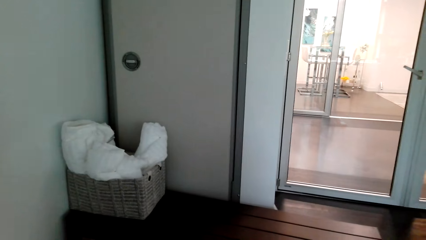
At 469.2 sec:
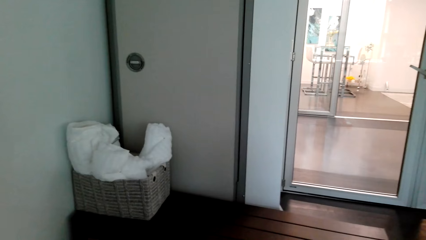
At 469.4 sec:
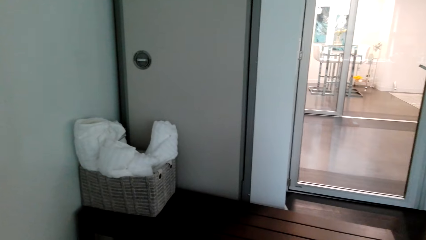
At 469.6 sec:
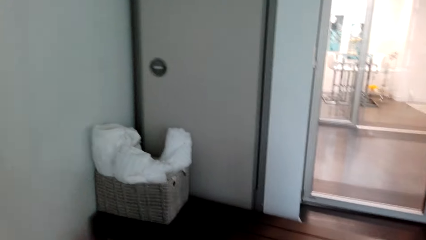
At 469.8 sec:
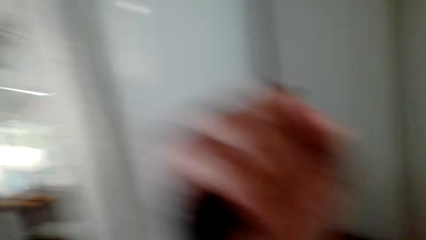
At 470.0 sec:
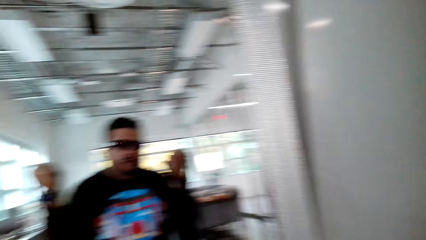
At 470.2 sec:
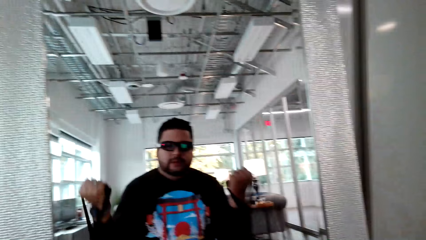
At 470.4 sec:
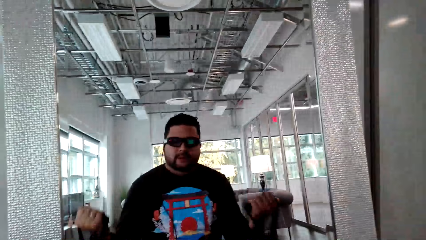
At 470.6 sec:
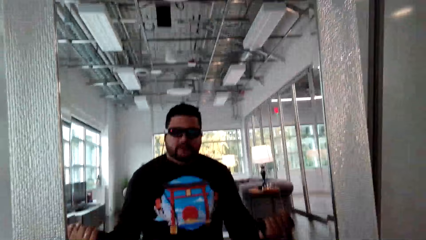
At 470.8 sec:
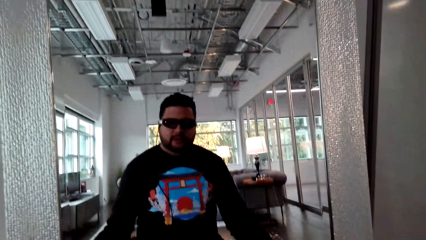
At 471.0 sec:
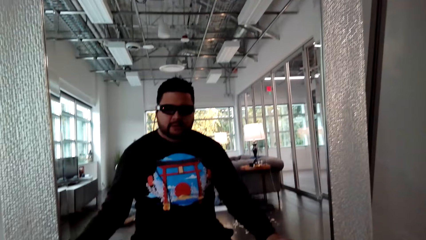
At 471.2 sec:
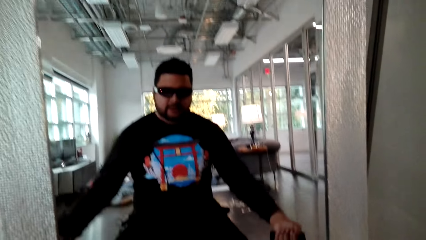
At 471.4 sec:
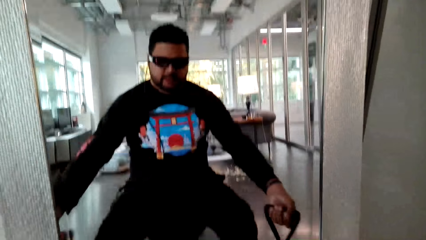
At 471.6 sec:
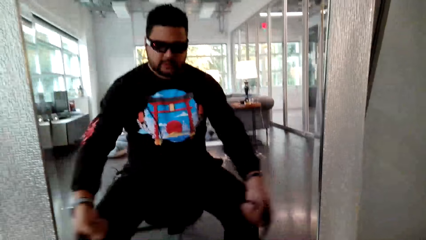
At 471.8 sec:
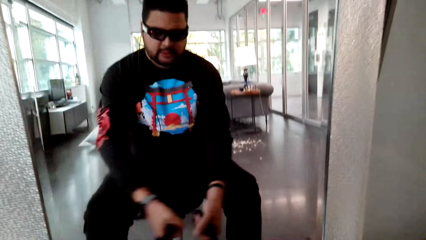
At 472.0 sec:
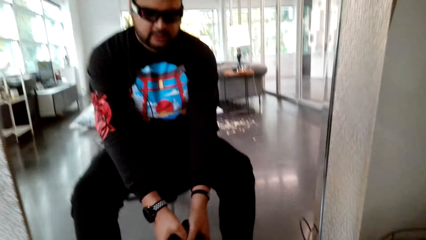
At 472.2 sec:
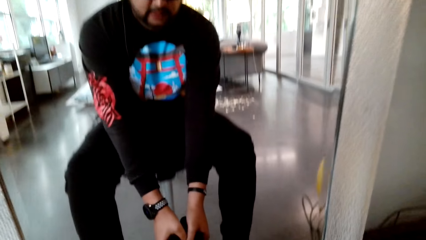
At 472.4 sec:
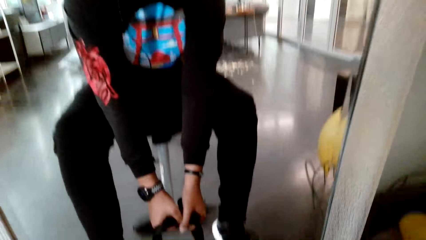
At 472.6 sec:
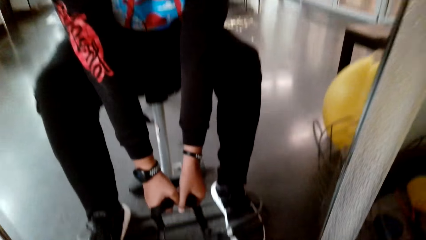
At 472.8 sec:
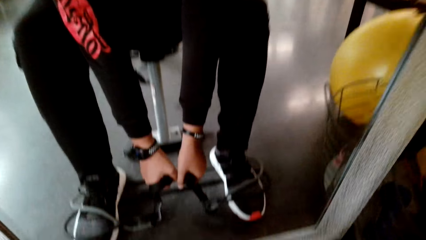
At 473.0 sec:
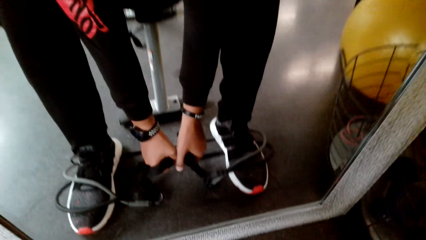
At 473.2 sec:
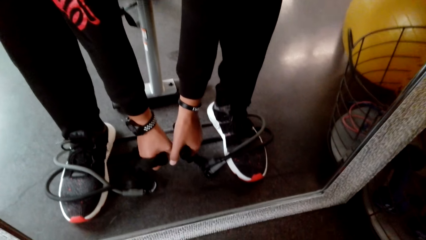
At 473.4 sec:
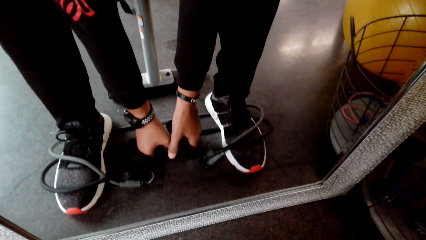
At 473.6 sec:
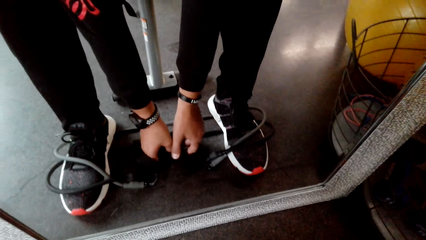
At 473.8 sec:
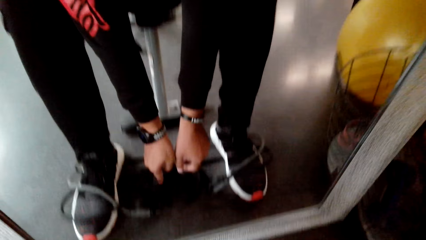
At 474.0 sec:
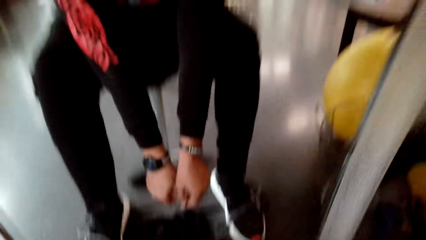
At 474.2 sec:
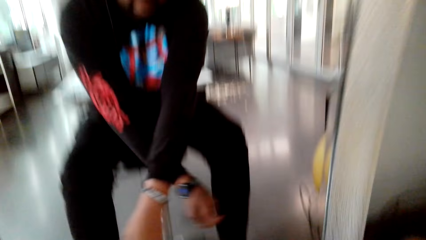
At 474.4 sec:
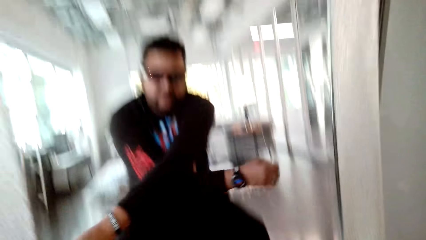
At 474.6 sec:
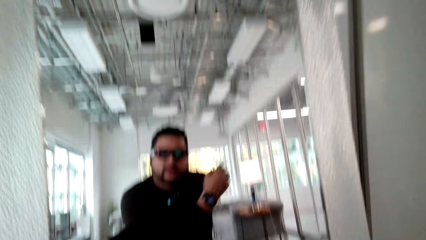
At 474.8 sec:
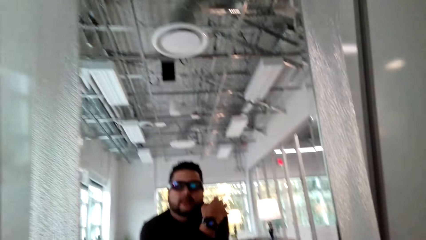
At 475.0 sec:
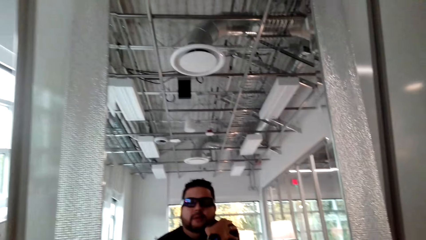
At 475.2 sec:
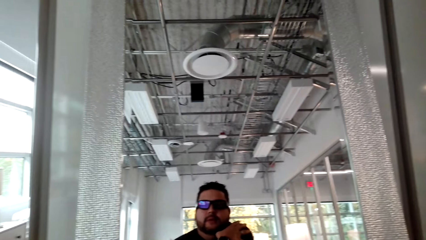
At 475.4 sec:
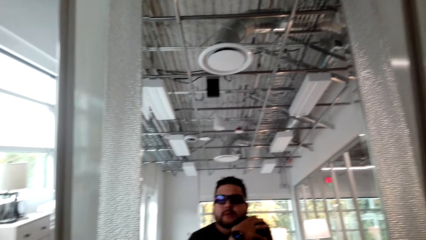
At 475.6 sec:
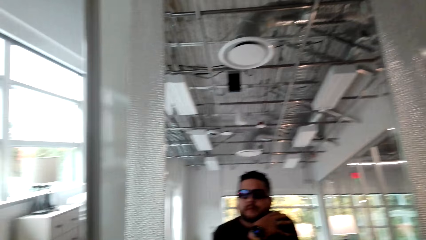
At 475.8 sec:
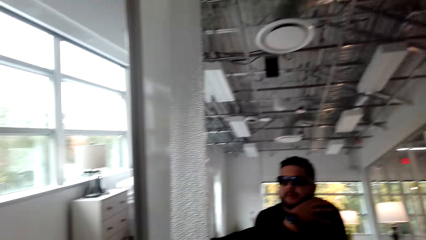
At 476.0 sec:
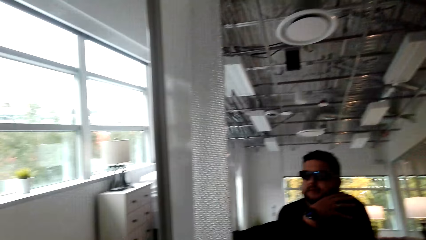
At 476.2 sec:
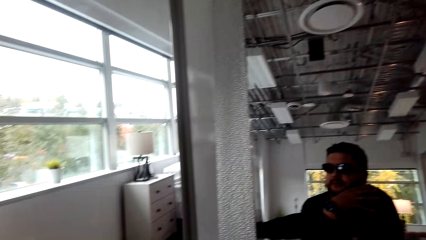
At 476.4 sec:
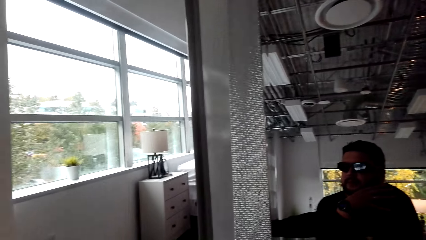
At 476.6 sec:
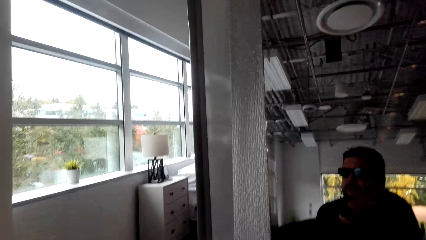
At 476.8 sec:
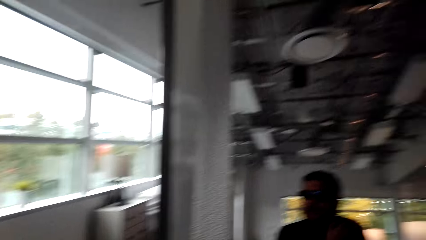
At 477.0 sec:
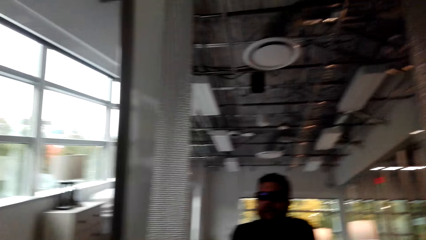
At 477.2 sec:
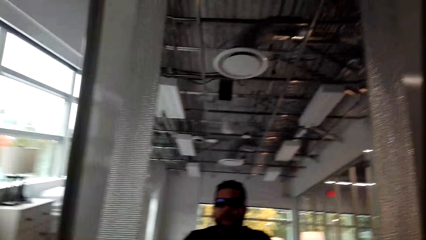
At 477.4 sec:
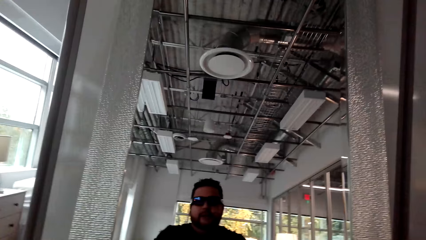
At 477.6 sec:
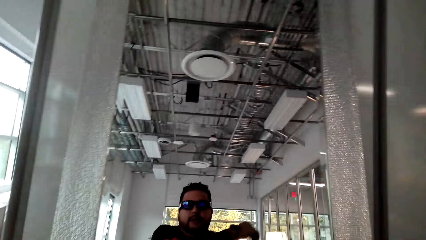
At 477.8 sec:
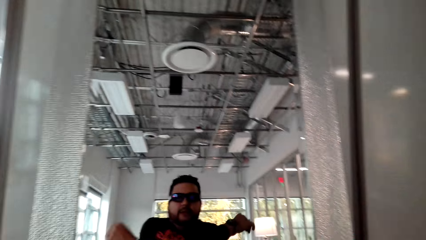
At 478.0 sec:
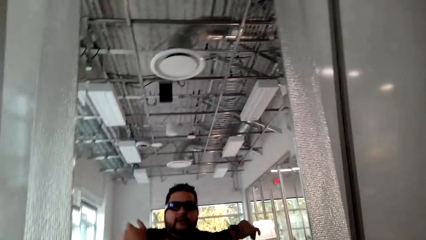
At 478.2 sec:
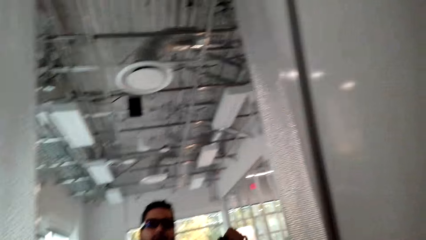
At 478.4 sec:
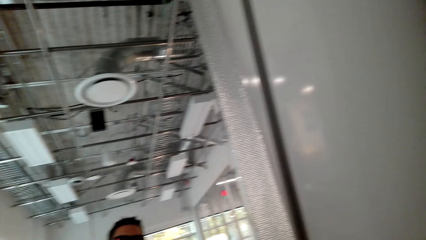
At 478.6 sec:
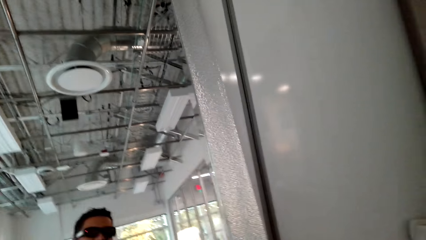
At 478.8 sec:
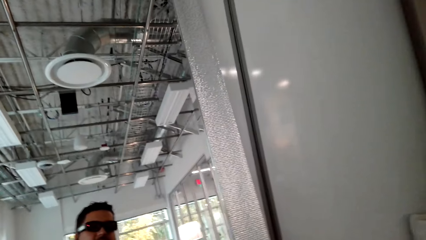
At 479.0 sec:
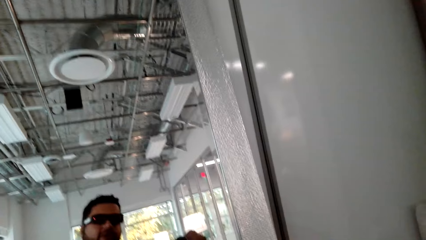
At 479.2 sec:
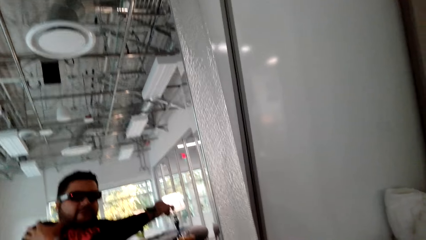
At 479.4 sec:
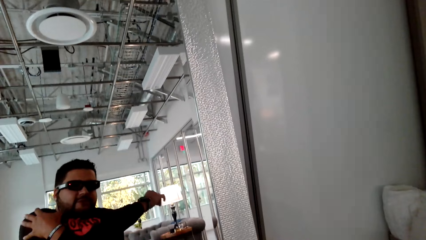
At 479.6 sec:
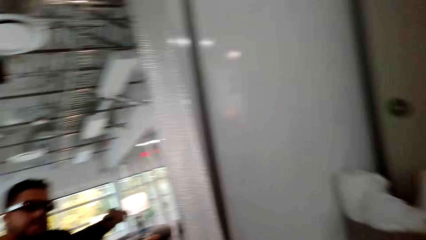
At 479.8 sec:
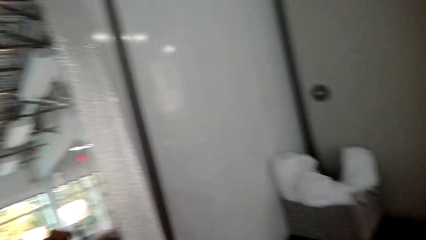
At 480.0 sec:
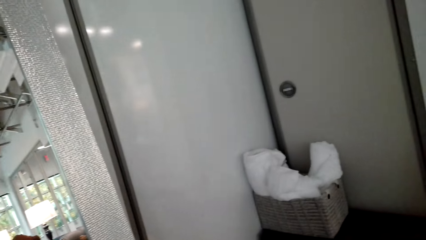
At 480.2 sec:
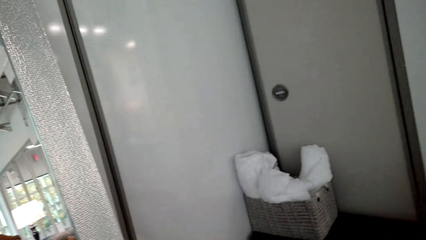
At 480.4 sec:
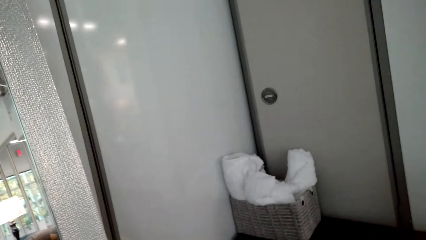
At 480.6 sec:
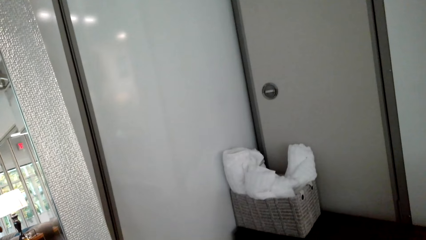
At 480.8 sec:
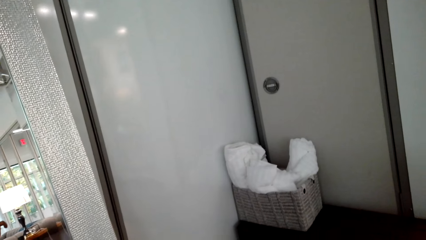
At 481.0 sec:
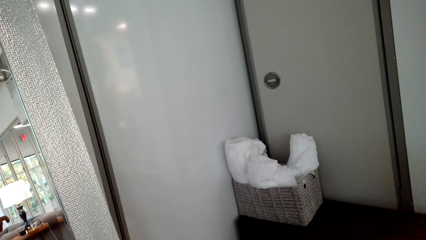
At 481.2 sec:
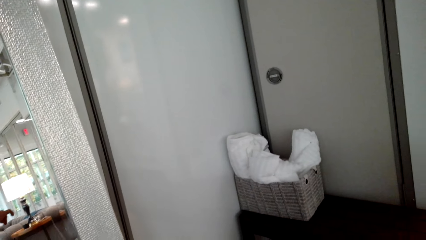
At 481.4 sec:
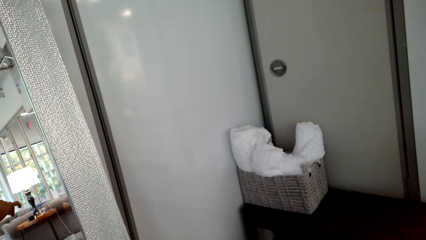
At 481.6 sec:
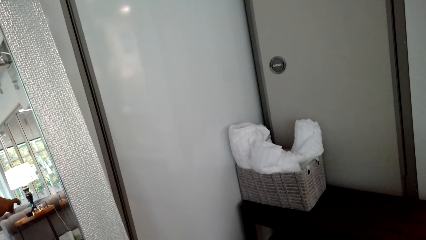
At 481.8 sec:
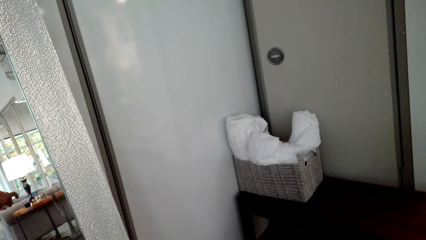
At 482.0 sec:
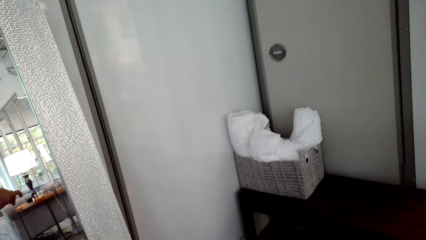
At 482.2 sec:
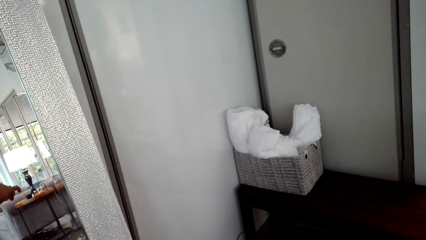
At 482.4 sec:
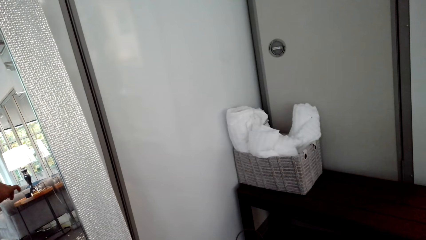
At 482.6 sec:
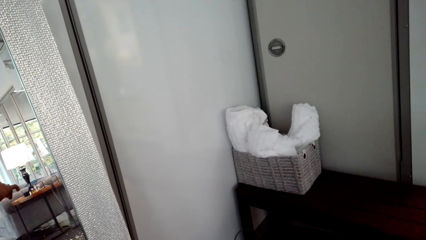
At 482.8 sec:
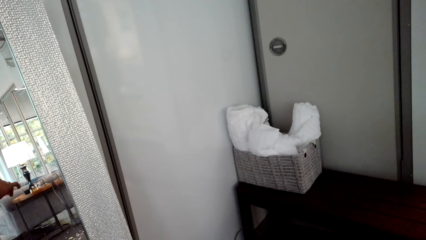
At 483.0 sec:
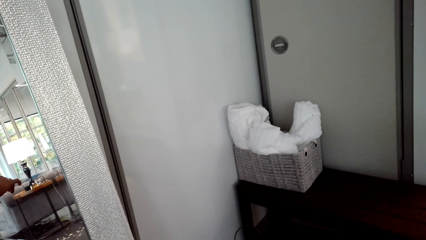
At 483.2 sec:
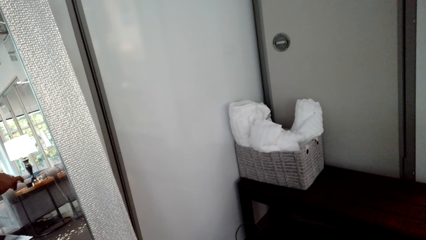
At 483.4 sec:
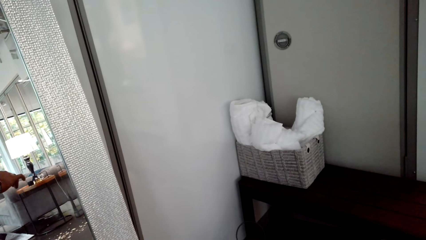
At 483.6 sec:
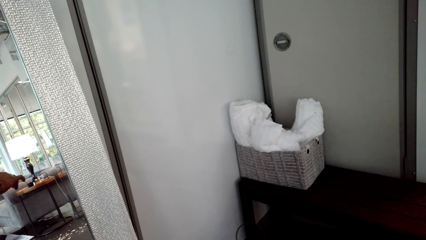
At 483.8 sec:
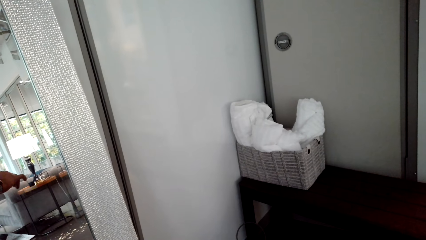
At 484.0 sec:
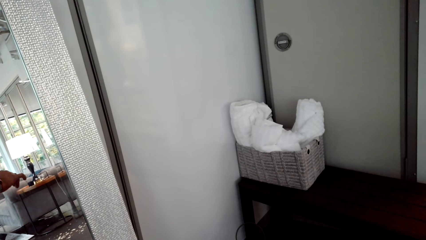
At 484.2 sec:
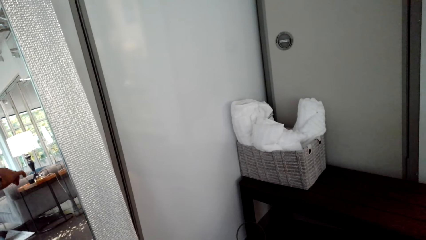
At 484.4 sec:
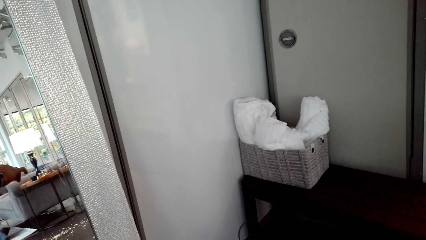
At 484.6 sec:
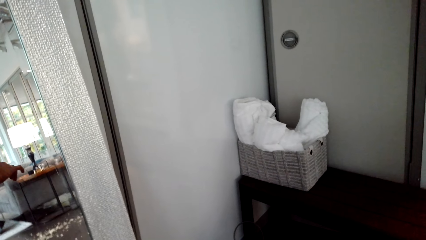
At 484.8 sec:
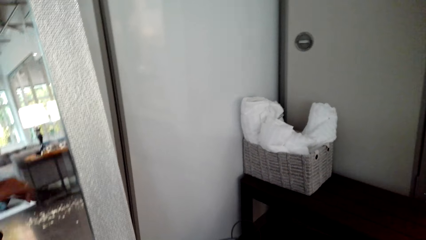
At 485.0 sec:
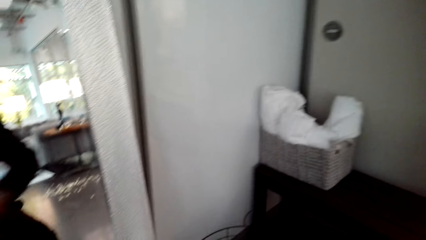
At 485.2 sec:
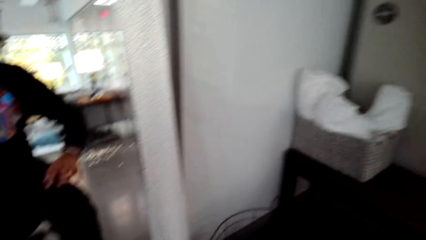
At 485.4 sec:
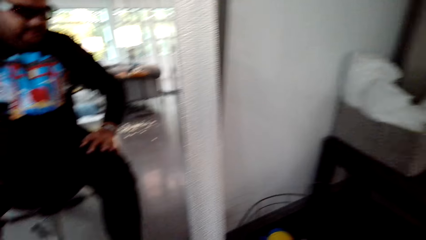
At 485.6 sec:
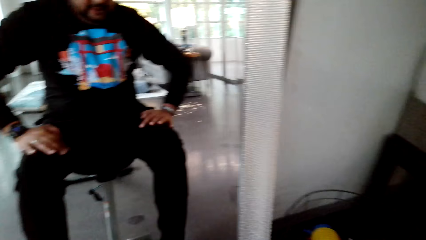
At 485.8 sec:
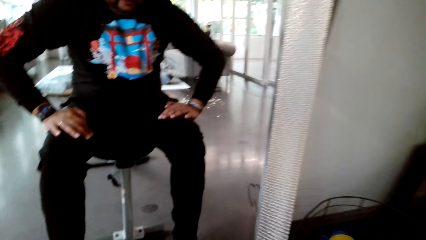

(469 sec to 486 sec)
The camera wearer looks aside. They look around. They stretch the rope. They pull the rope. They put the ropes down. They cross their hands. They stretch their muscles.
